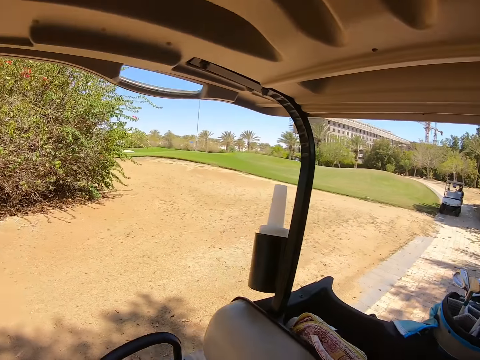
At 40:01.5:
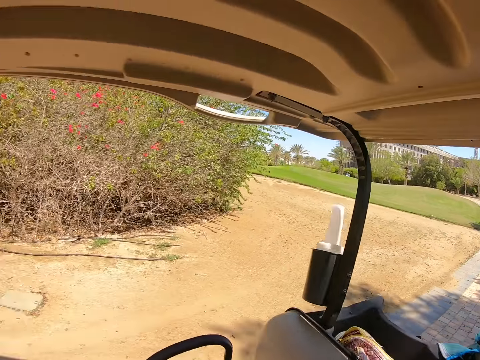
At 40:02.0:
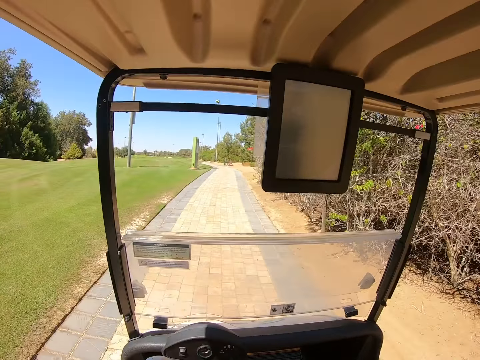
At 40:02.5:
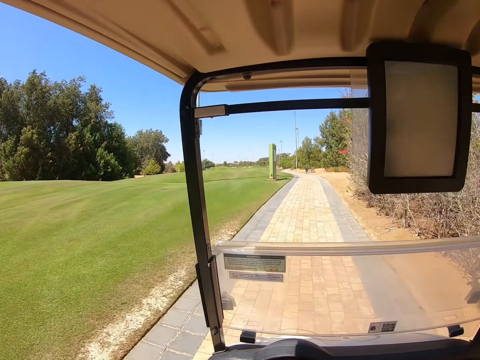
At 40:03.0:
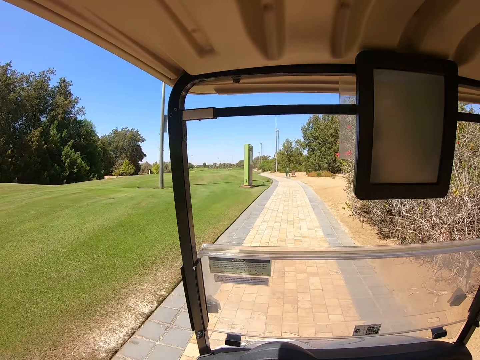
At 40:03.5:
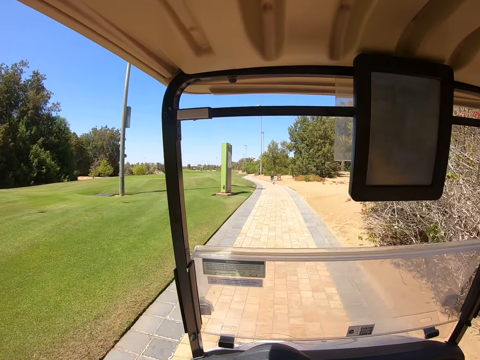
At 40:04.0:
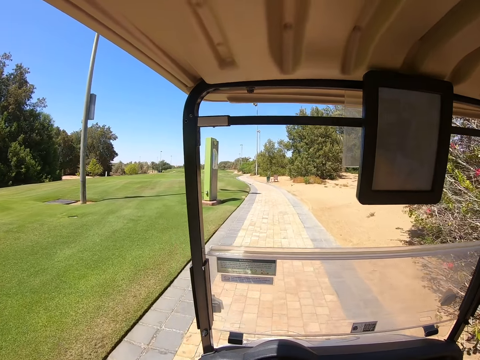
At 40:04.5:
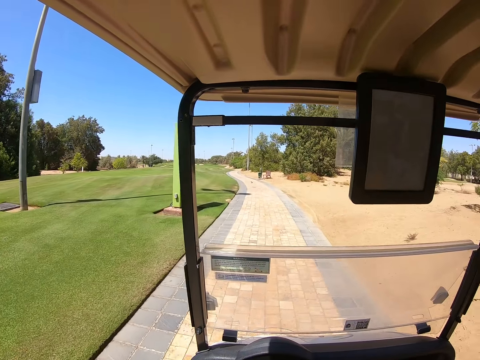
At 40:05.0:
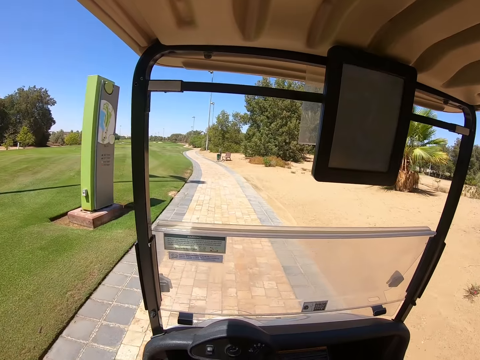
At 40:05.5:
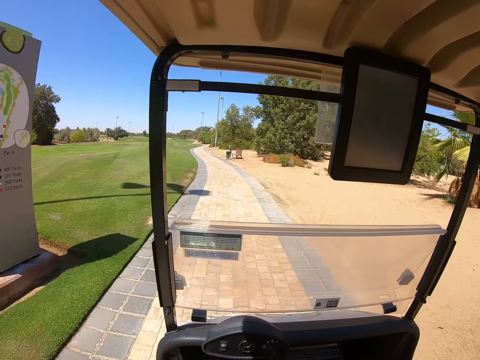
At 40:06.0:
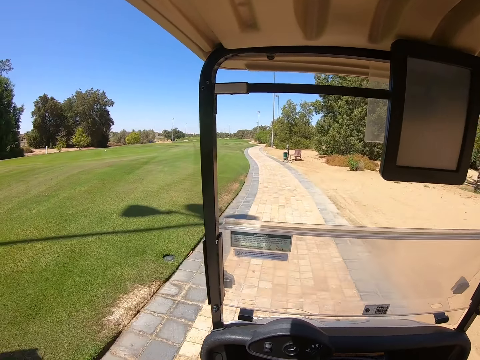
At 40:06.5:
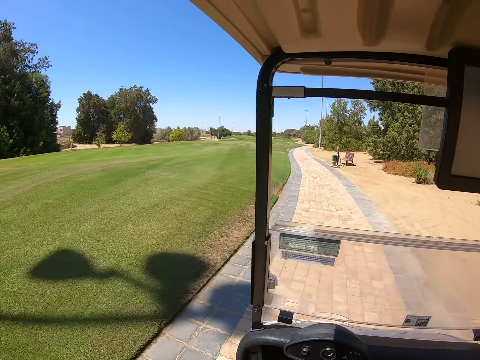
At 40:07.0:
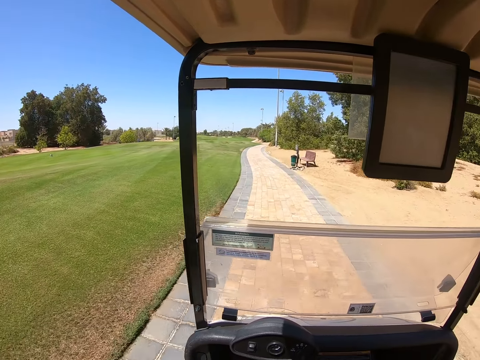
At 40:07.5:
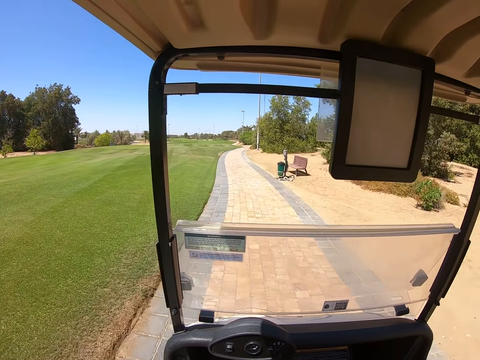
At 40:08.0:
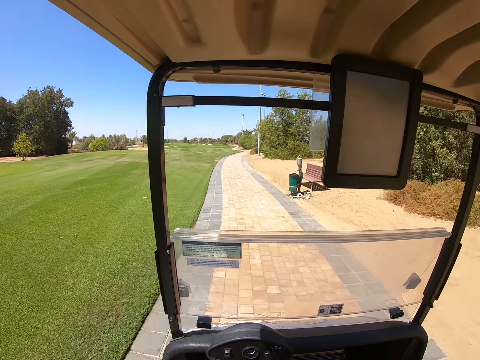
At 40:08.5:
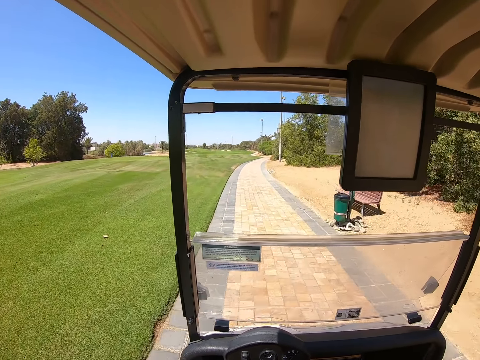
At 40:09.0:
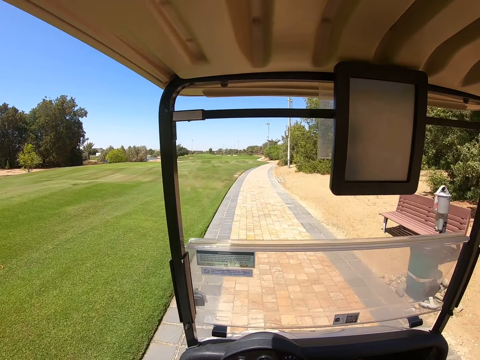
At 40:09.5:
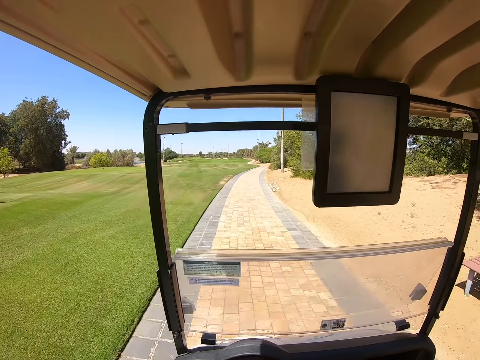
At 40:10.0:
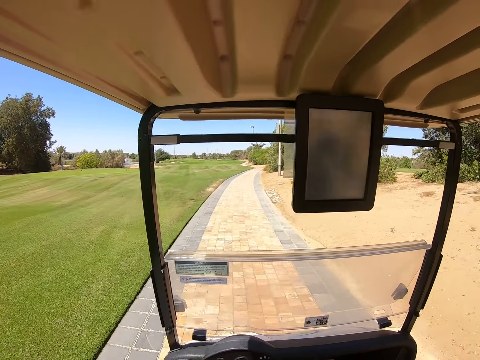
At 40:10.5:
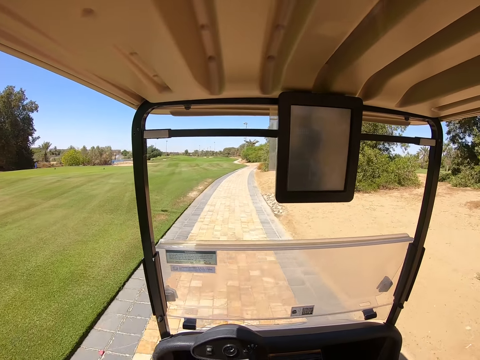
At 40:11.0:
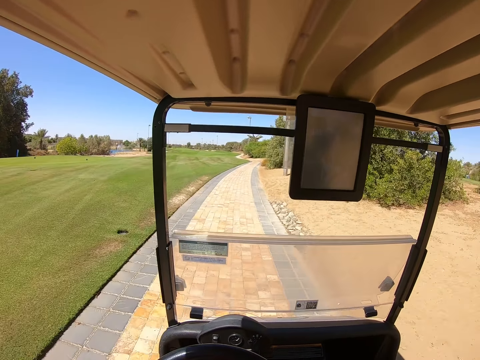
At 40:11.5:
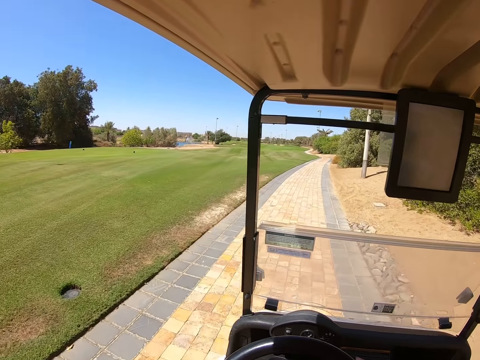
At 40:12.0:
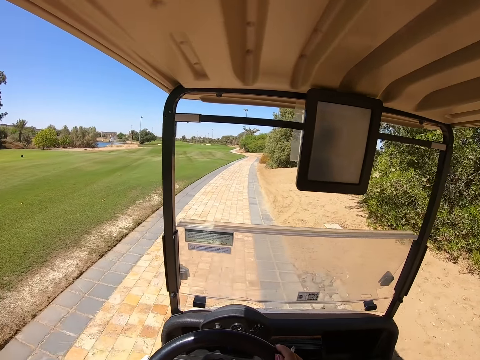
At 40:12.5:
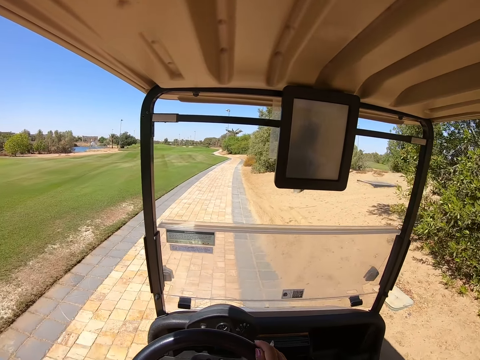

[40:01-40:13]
The camera wearer looks around. They drive the golf cart on the pavement.

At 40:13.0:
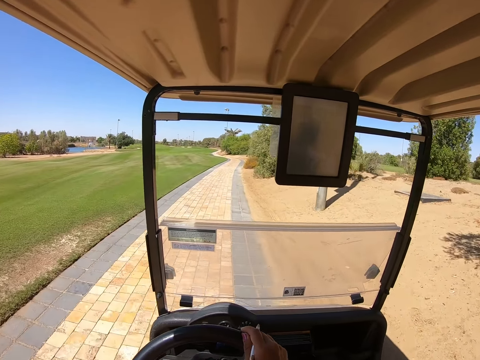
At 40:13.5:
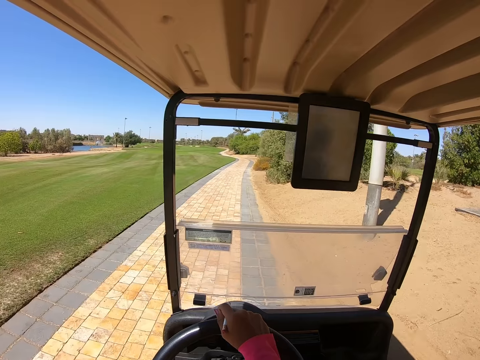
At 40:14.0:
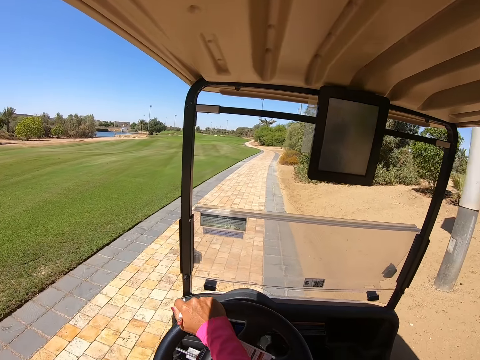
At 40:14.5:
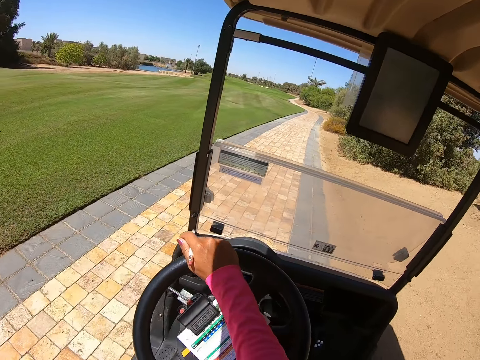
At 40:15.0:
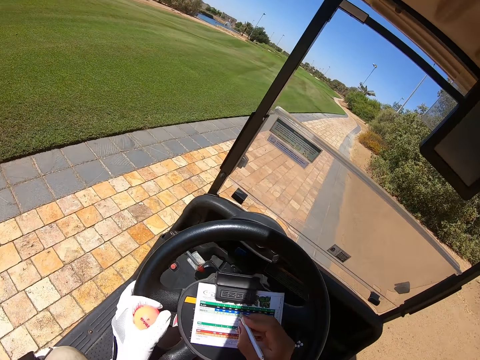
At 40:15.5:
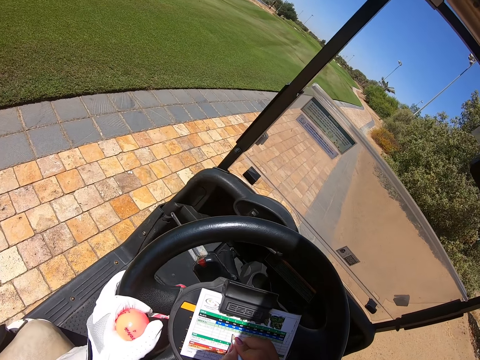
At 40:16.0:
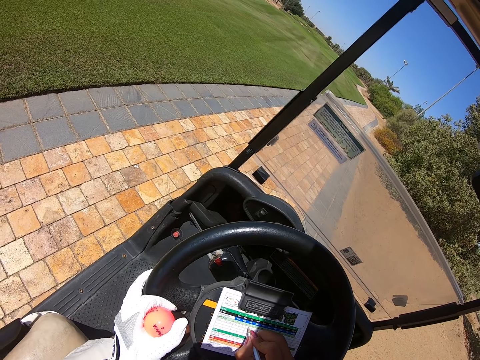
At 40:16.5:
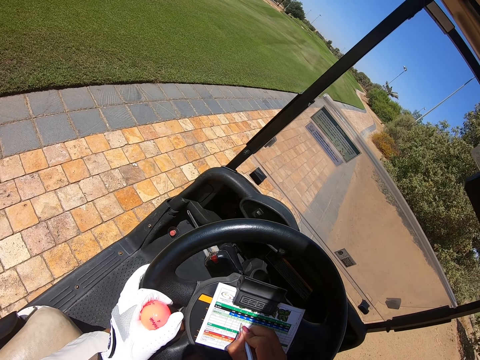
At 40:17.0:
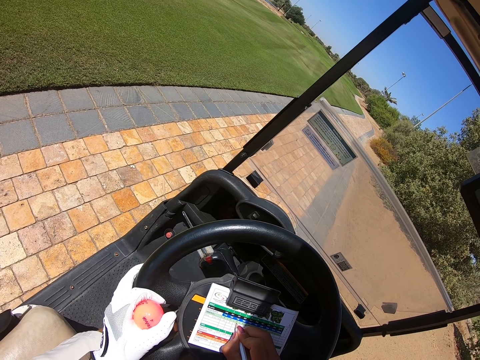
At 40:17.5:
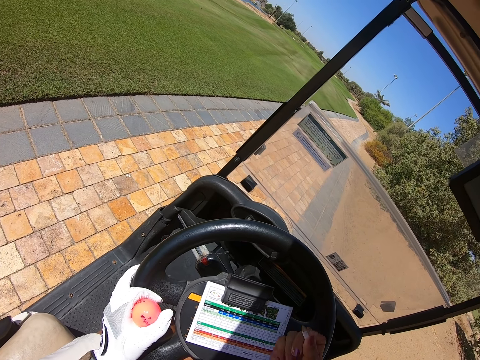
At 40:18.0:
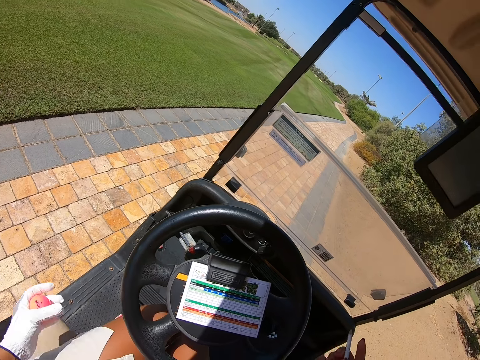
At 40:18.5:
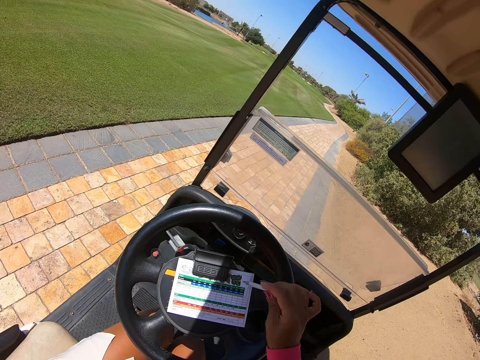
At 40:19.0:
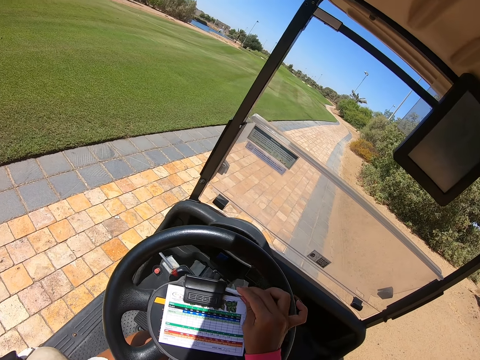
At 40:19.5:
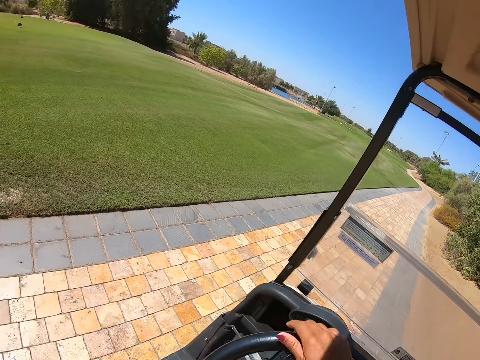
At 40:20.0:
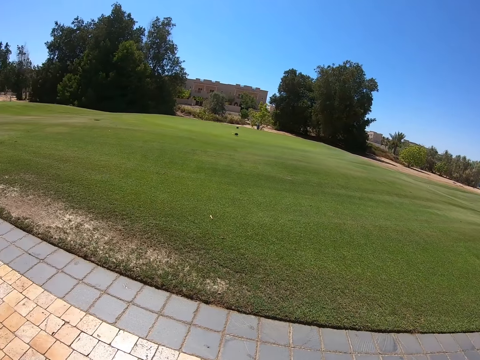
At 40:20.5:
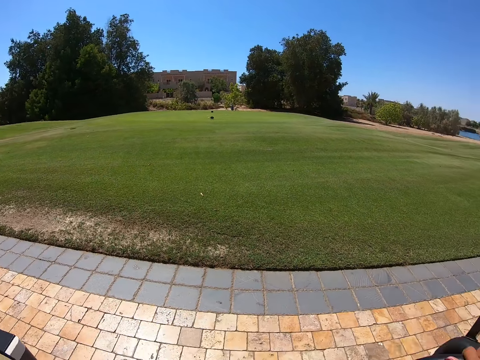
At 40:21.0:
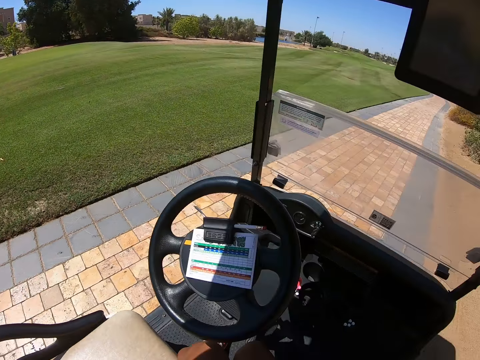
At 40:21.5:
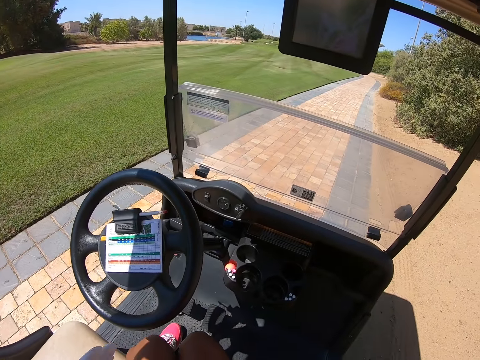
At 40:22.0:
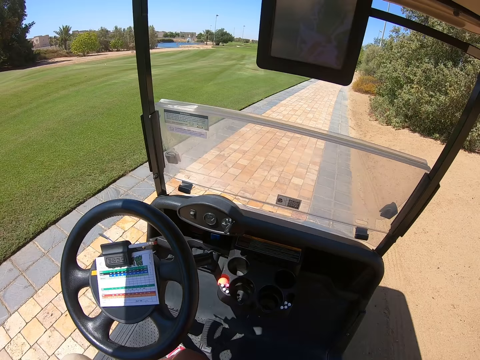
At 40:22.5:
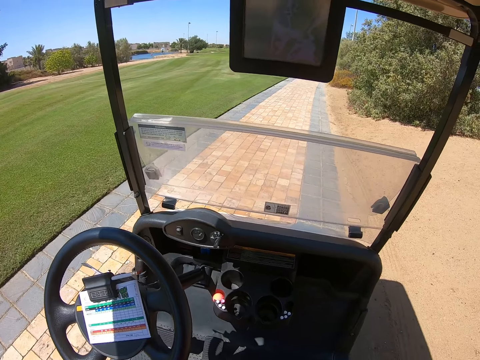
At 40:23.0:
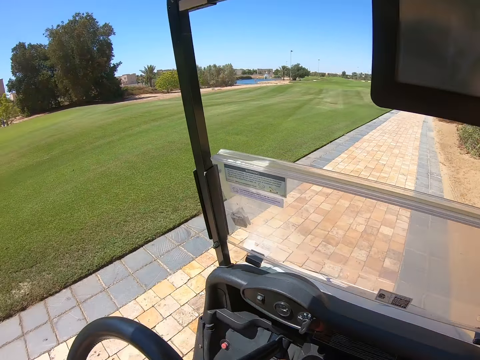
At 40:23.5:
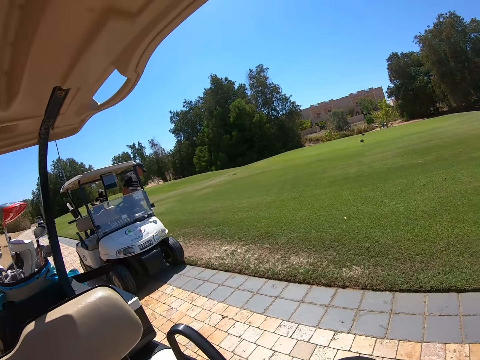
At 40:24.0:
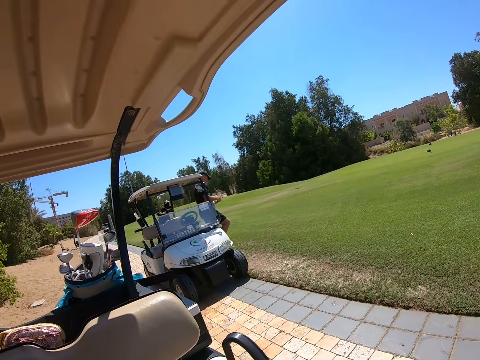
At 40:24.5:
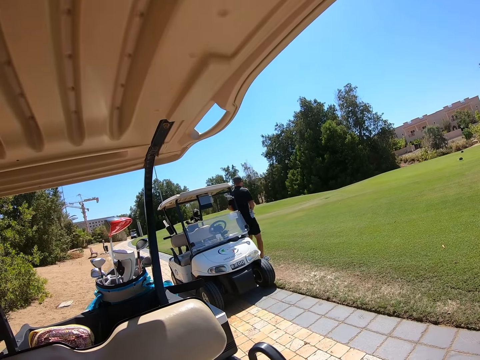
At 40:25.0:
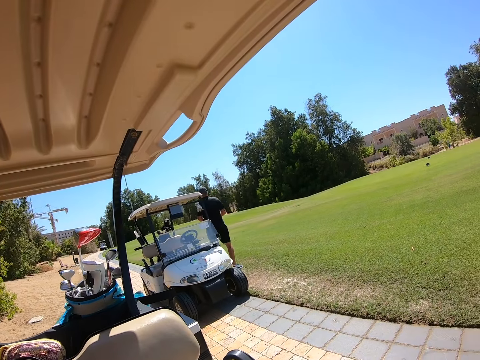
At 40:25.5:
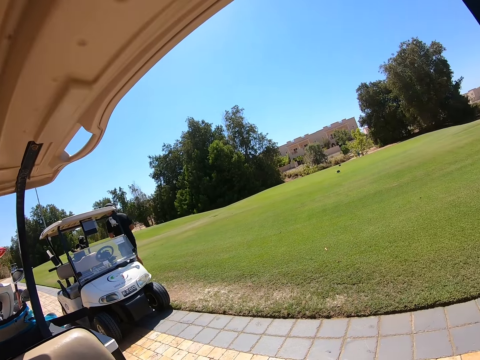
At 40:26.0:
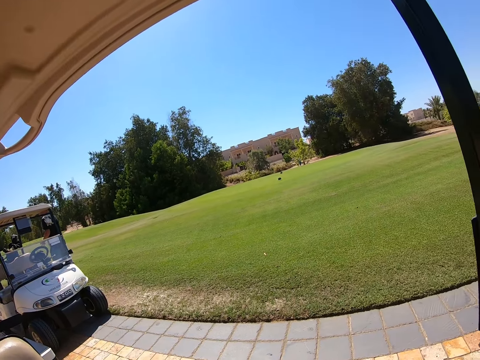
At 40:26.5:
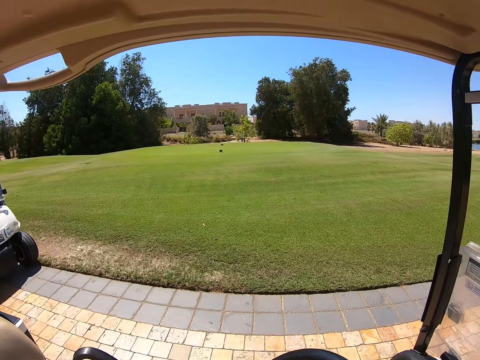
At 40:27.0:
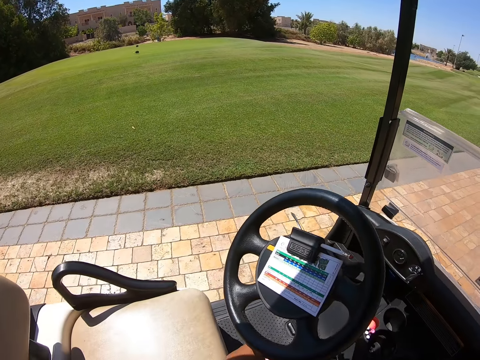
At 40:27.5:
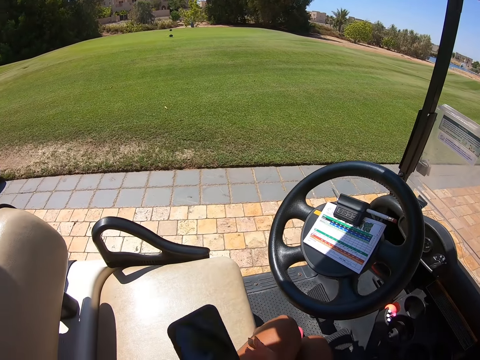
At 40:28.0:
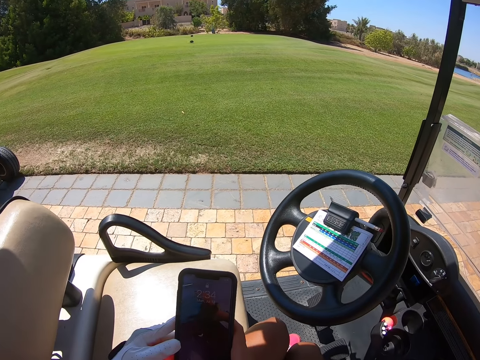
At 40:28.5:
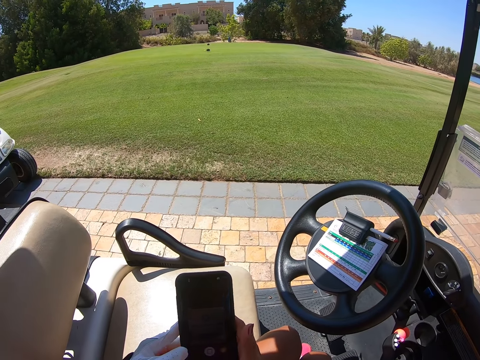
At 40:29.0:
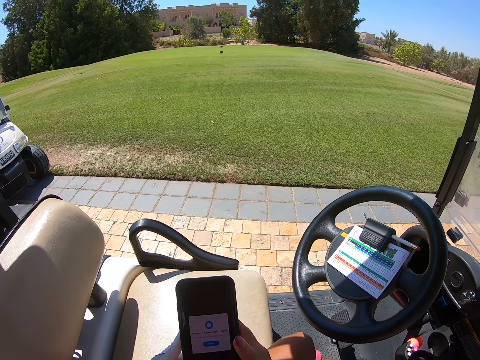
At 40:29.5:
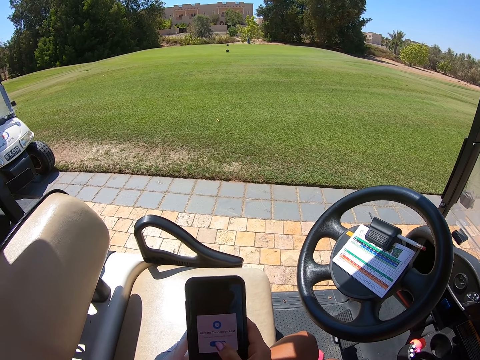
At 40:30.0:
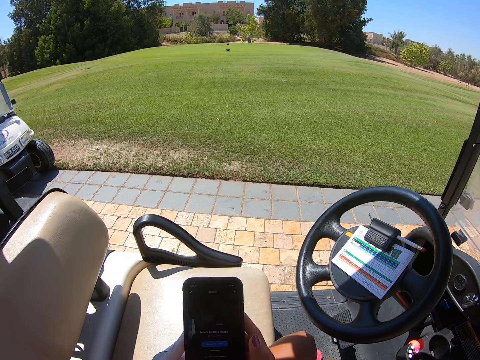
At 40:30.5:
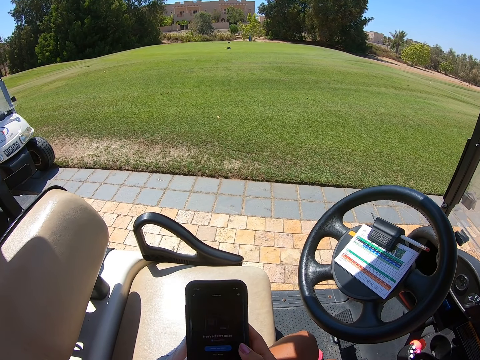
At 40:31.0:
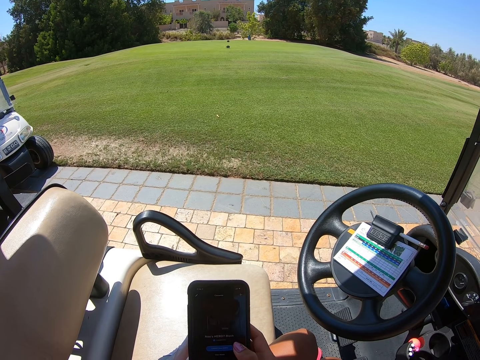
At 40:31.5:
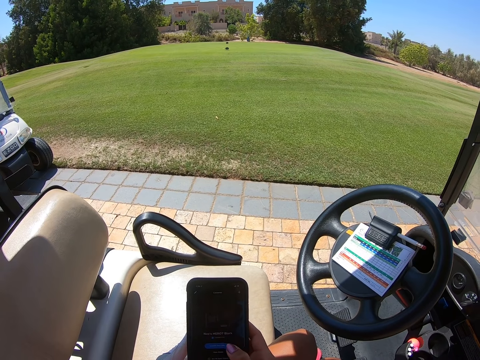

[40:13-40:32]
The camera wearer writes on the card. They put the pen in the steering wheel. They turn around. They scroll on the phone.
